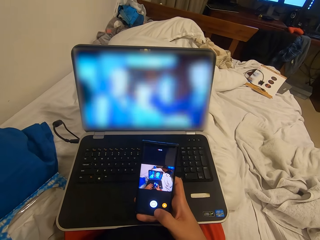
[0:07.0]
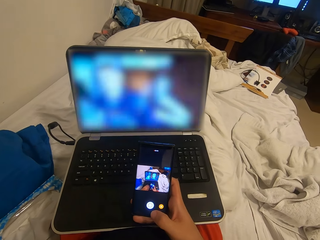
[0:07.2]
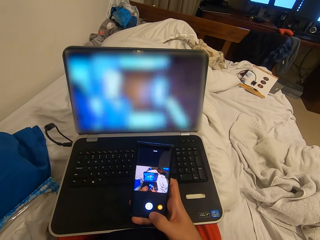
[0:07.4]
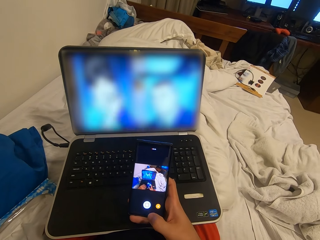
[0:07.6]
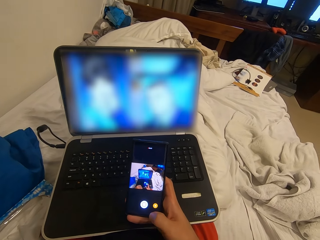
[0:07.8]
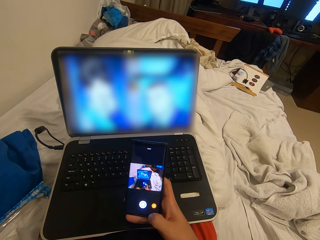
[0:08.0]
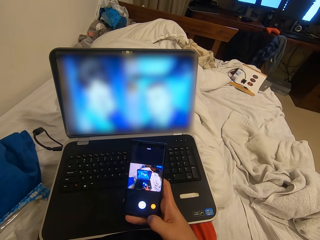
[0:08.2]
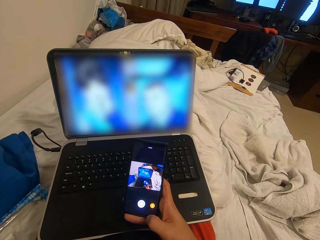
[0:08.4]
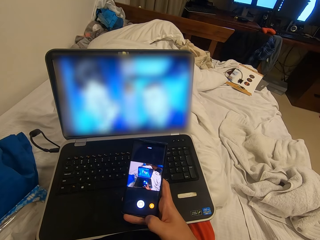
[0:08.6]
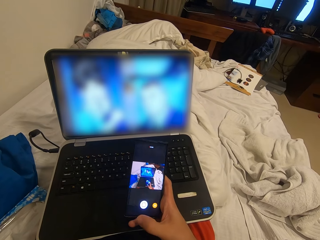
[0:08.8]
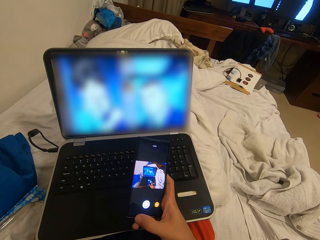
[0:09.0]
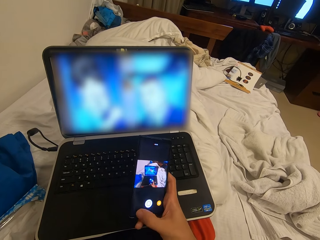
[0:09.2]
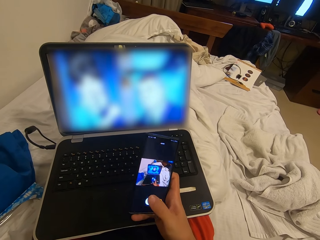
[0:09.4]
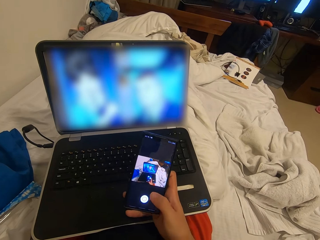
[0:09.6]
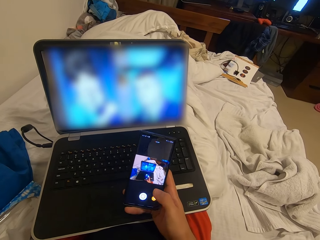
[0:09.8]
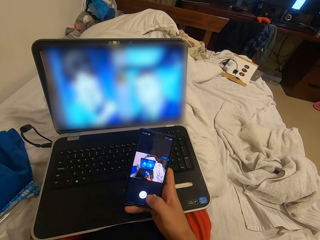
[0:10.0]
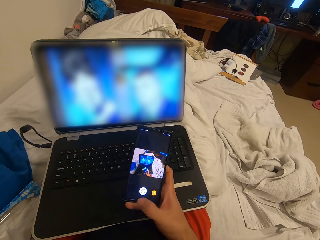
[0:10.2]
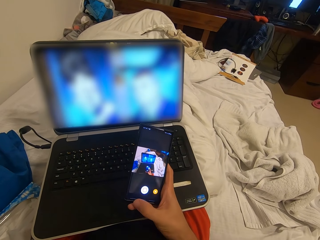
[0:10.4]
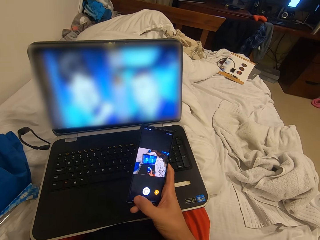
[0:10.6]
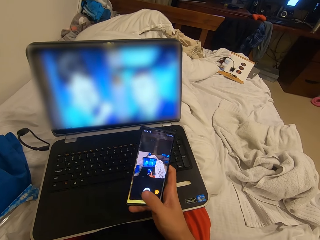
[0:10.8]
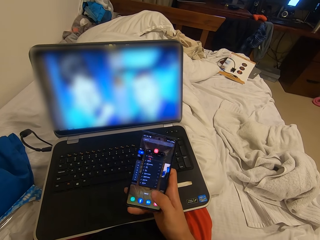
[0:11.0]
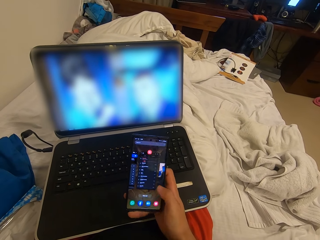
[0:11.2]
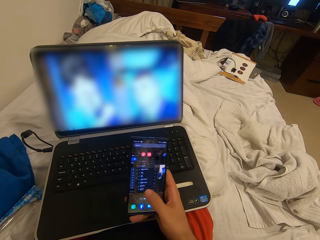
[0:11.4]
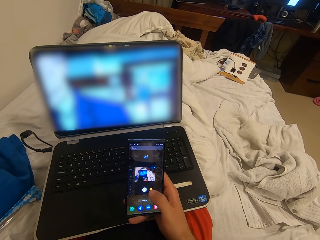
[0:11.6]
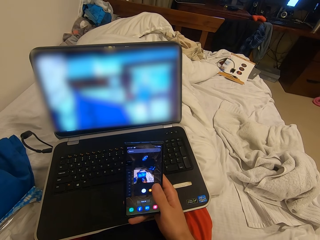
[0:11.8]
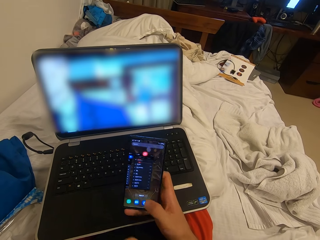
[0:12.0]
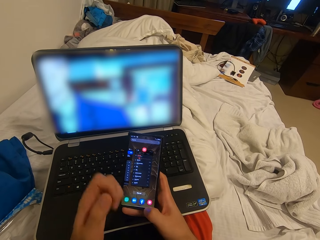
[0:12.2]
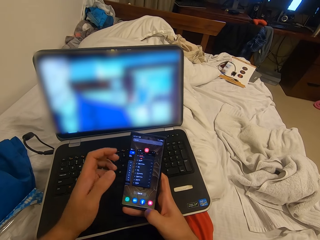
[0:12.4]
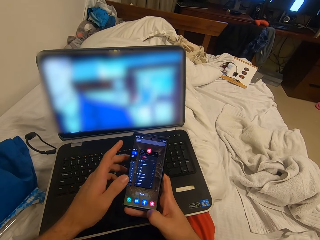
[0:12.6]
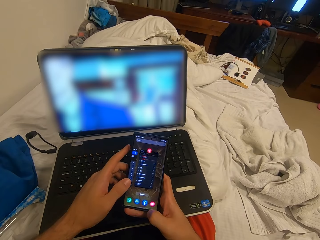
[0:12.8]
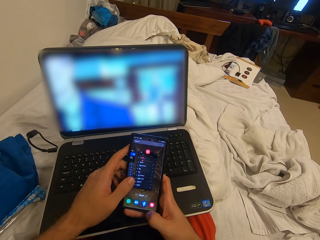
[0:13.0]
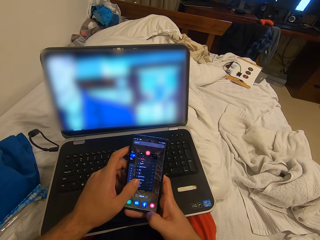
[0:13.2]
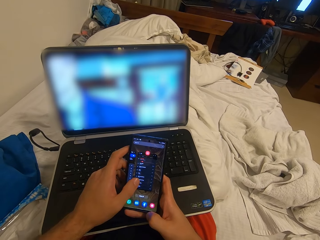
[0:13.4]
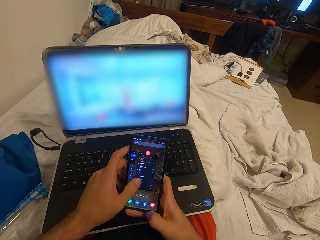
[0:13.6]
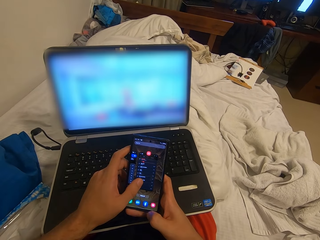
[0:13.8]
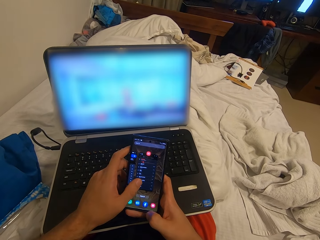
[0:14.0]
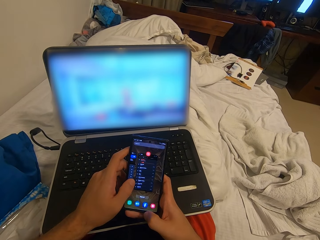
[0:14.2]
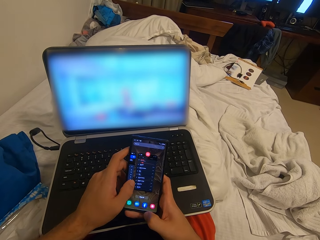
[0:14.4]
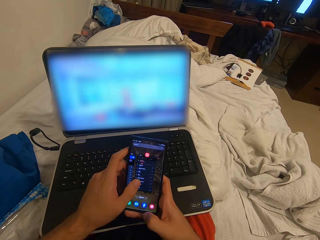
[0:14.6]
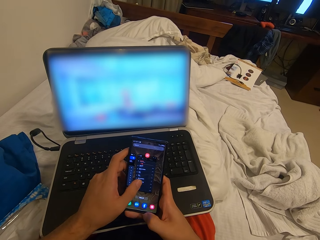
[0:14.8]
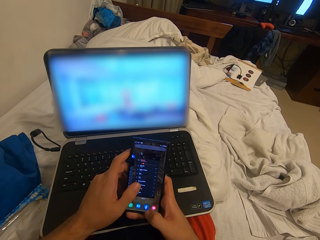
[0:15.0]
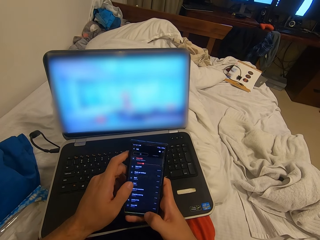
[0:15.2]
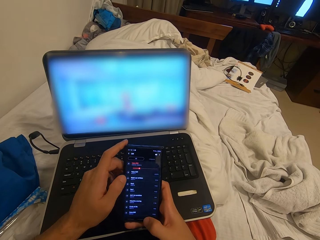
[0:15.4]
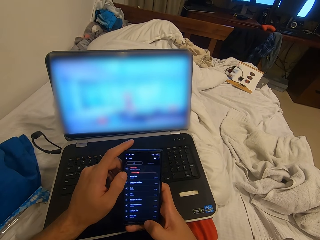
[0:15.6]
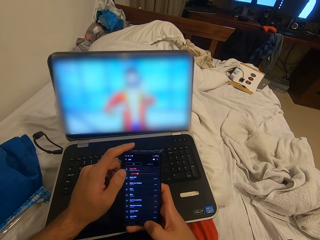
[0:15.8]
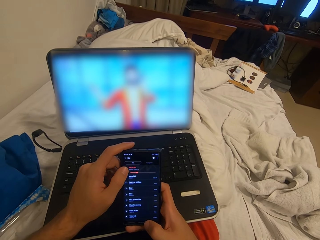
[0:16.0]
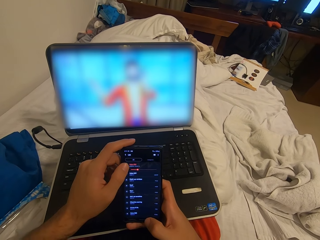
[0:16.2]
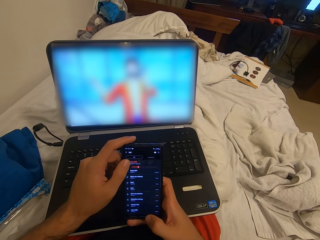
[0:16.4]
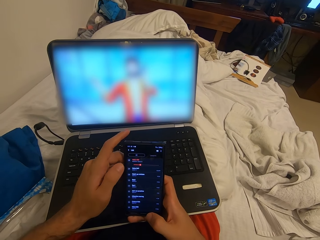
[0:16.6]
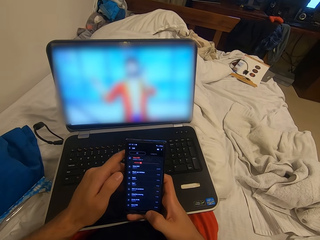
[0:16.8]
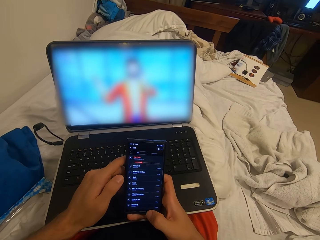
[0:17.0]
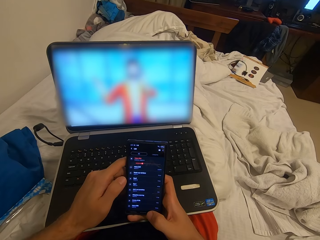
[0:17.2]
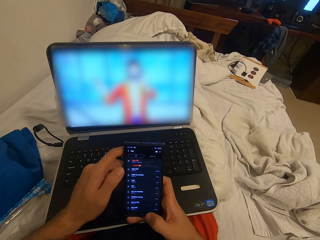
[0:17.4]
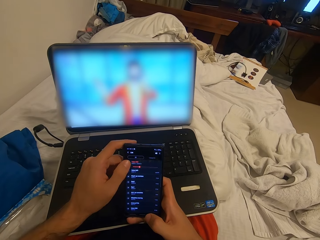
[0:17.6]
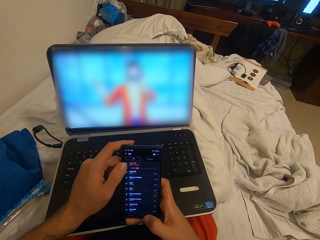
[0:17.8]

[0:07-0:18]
The camera wearer operates the phone with his right hand. He operates the phone with both hands.

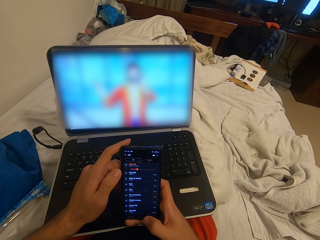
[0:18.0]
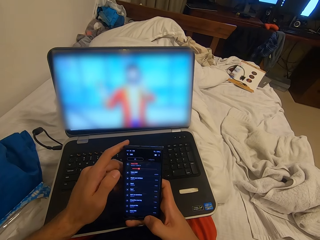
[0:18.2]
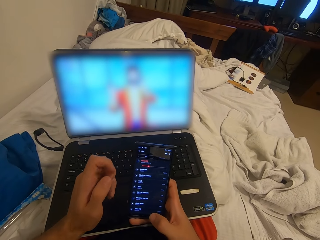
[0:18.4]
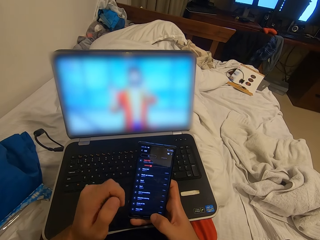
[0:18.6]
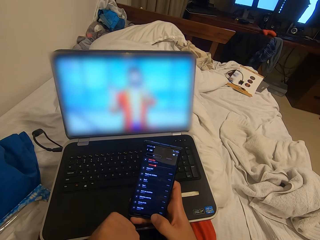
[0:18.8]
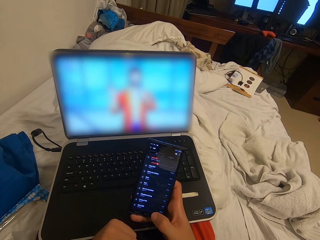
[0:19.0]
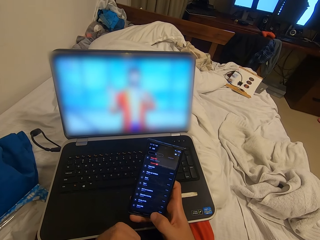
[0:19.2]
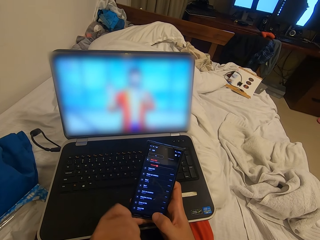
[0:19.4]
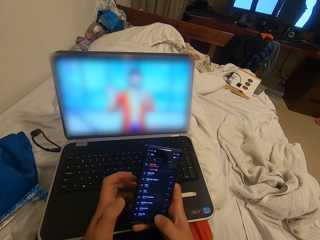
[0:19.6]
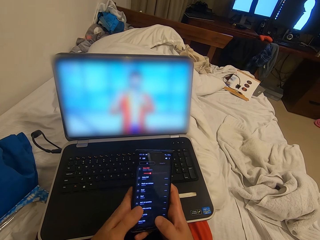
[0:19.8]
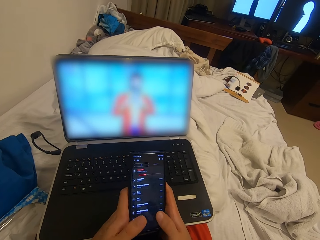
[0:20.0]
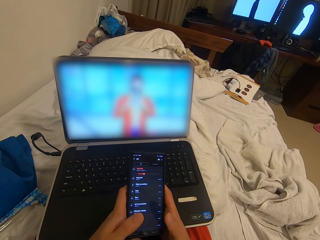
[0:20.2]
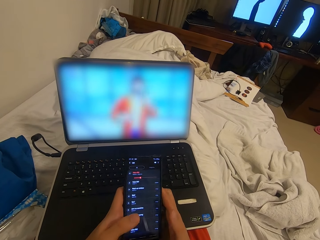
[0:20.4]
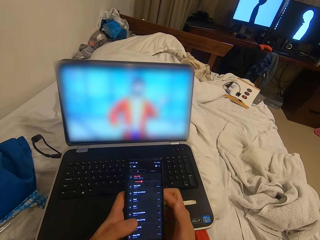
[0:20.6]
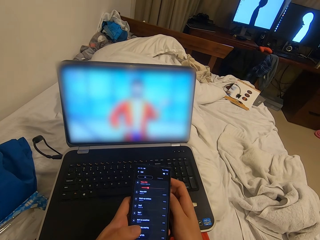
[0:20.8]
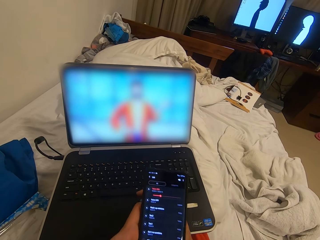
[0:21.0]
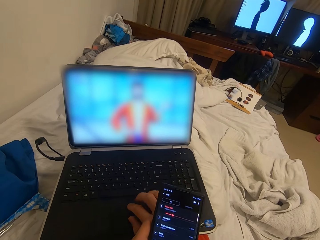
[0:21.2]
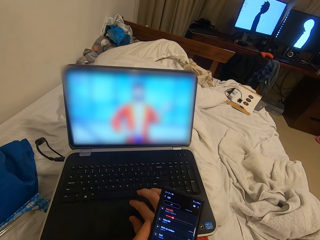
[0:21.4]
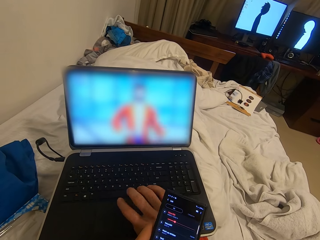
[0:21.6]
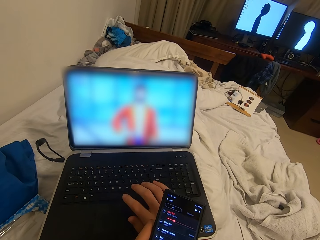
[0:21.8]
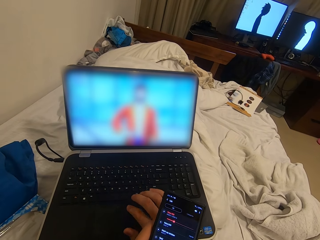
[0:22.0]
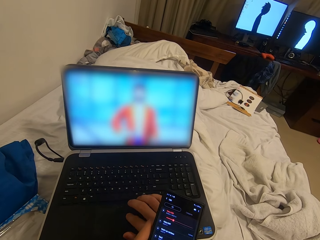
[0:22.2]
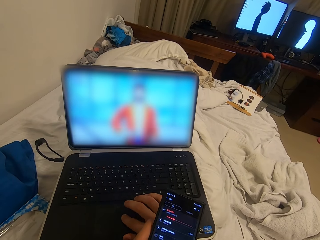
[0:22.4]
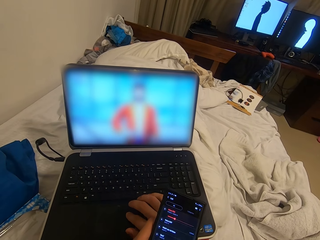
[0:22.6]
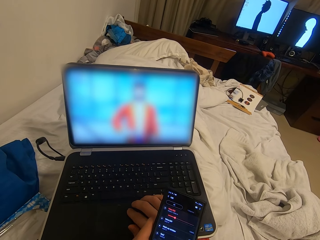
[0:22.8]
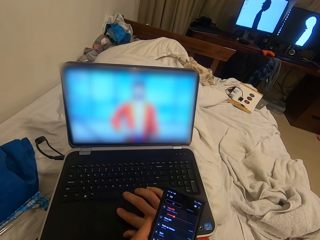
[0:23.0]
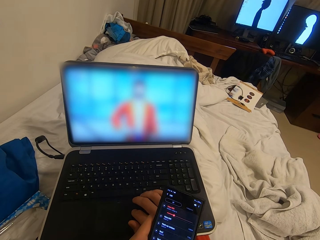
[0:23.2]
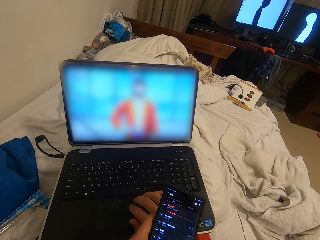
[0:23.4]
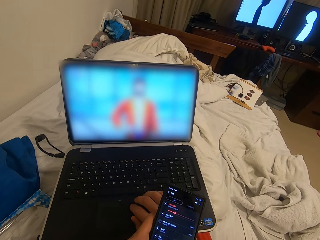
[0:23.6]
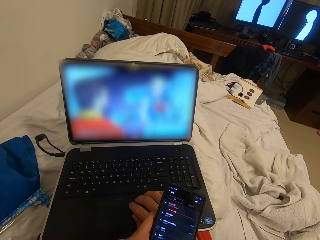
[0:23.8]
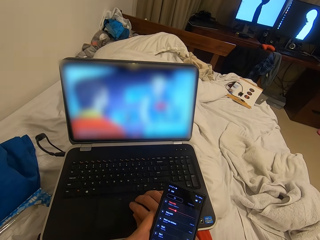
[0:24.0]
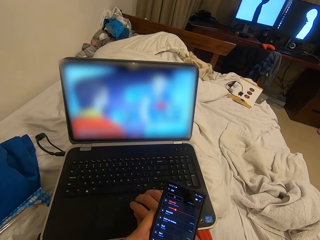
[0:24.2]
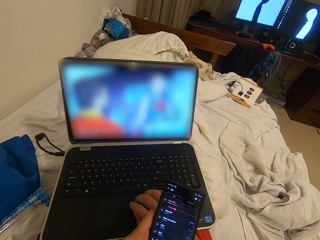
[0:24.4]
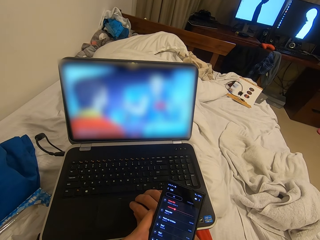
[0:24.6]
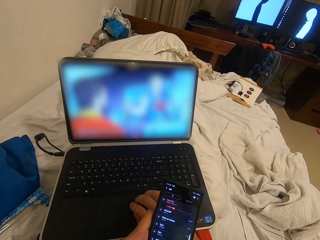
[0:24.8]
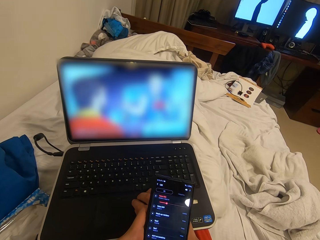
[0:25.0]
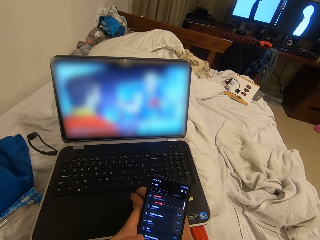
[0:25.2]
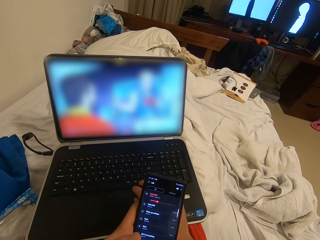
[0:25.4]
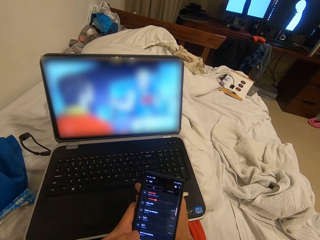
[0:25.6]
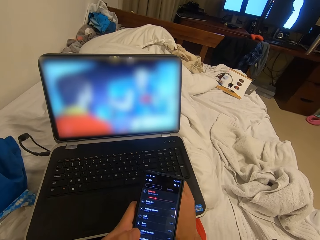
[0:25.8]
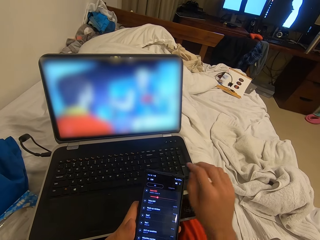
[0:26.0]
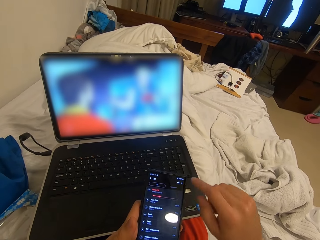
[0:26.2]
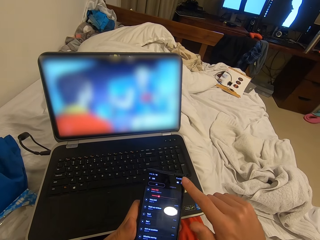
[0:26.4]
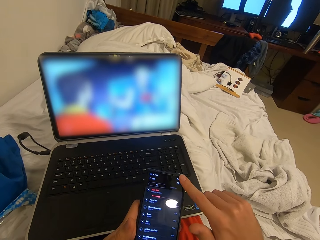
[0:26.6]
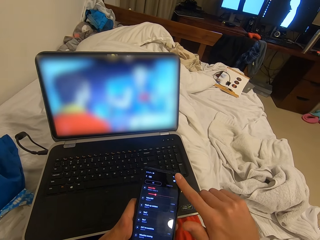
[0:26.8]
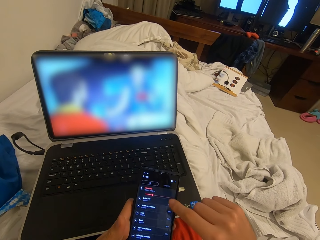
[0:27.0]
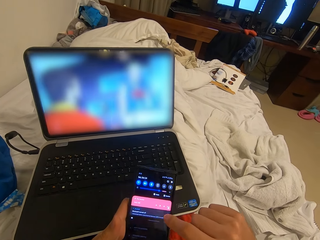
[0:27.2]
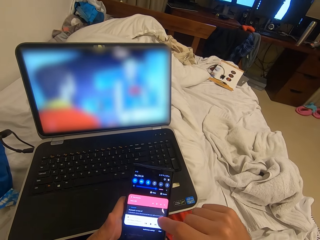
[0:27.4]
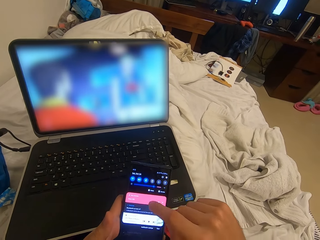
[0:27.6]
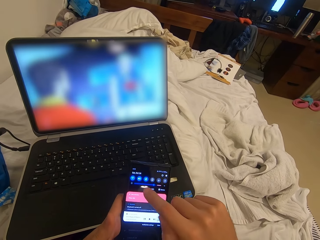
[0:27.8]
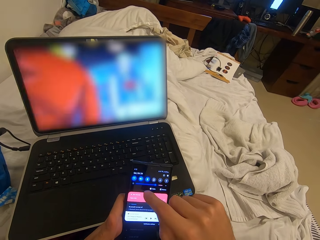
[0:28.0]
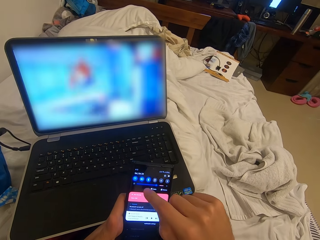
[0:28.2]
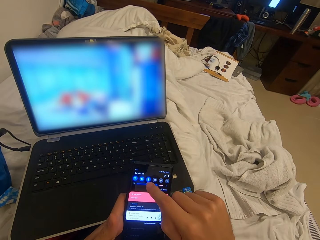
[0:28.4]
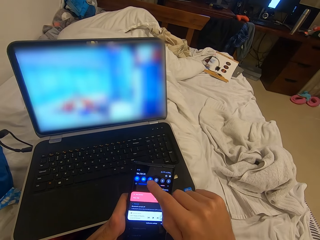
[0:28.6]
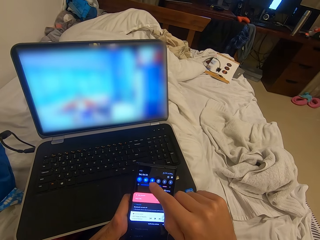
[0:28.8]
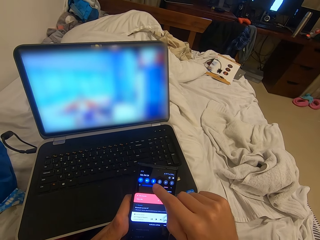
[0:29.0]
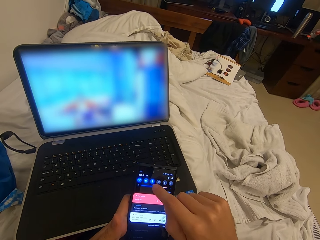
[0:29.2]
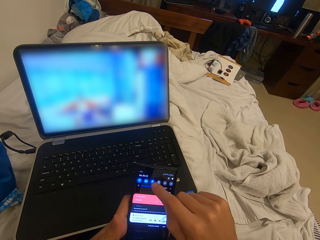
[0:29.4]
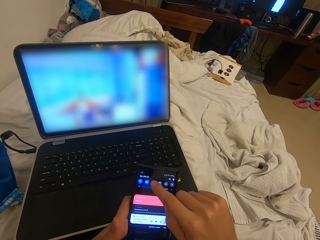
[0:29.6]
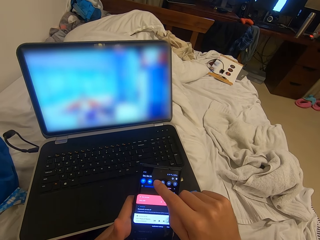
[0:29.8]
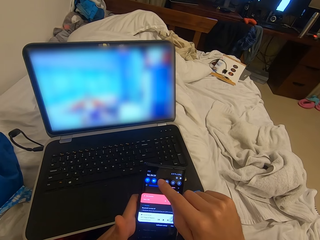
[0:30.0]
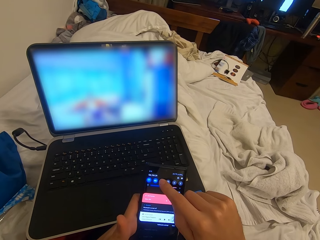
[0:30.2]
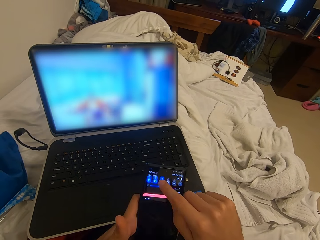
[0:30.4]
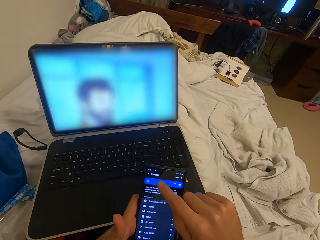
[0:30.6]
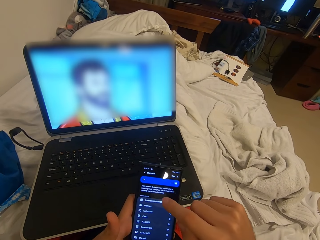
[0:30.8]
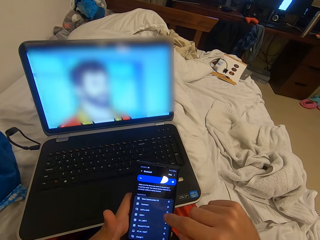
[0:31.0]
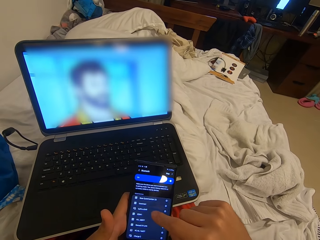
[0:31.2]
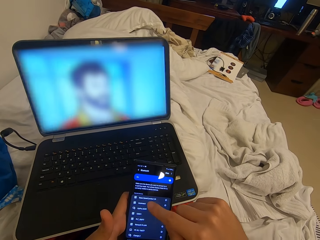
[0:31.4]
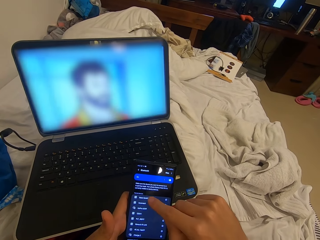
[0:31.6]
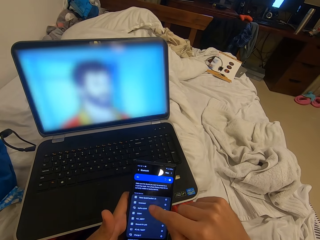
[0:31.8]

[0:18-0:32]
The camera wearer passes the phone to his left hand. He operates the laptop with his right hand, presses the keyboard on the laptop, and operates the phone with his right hand.
